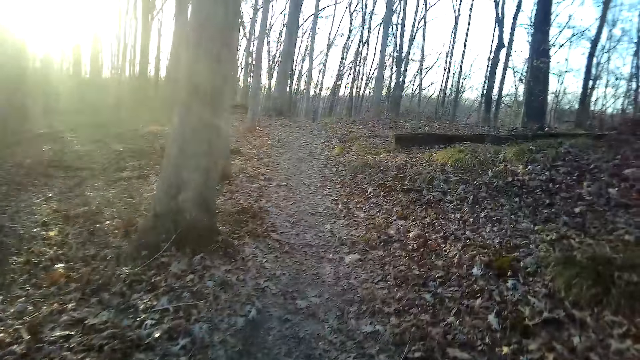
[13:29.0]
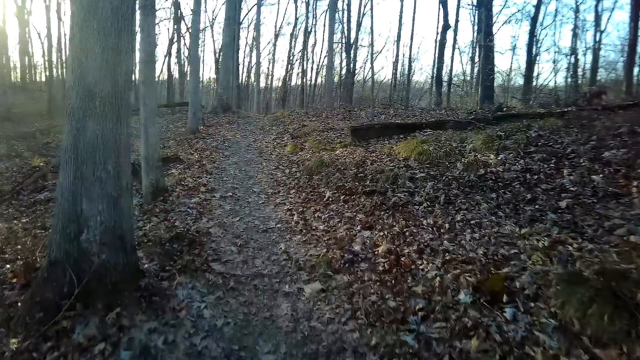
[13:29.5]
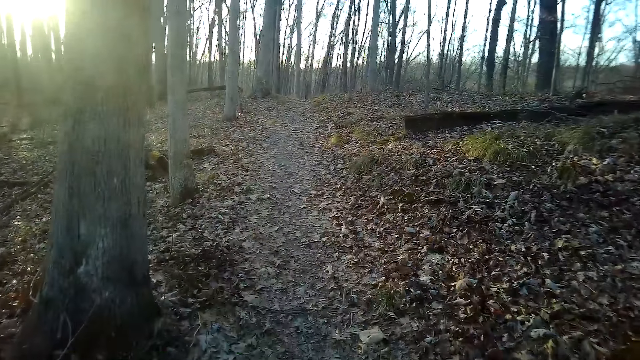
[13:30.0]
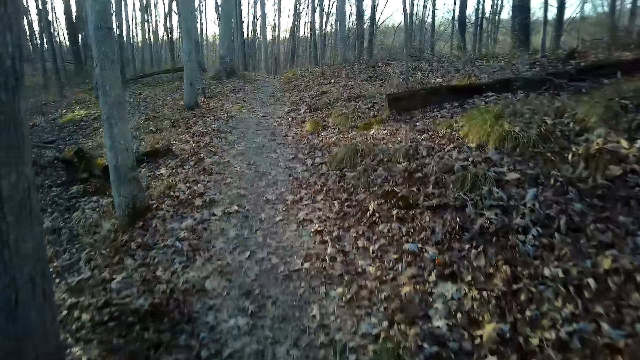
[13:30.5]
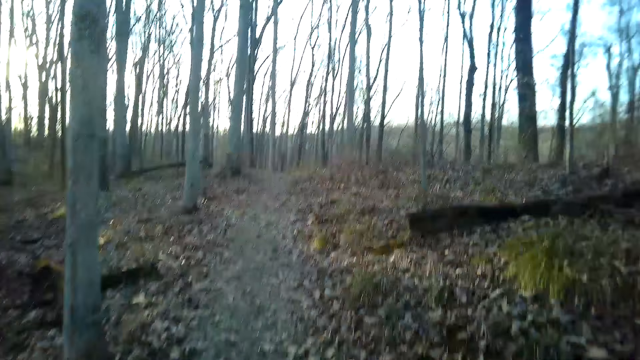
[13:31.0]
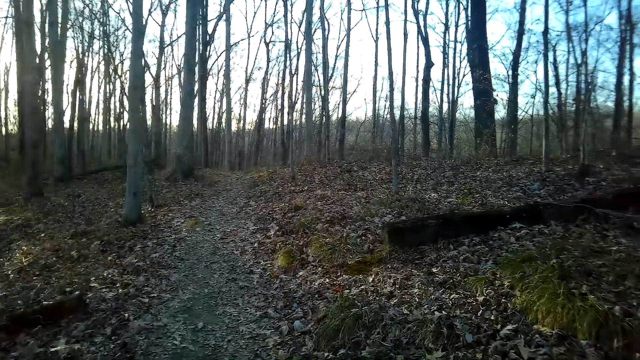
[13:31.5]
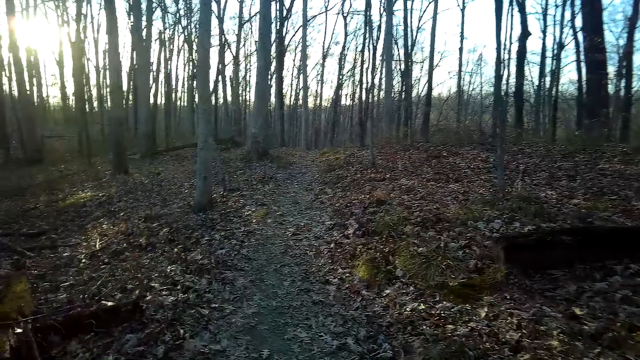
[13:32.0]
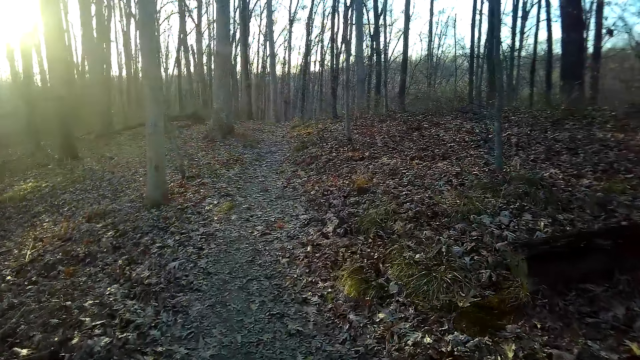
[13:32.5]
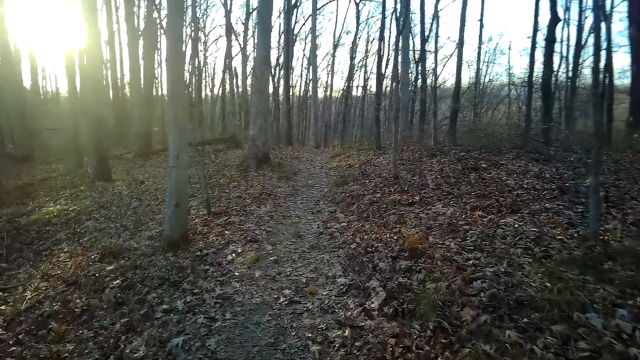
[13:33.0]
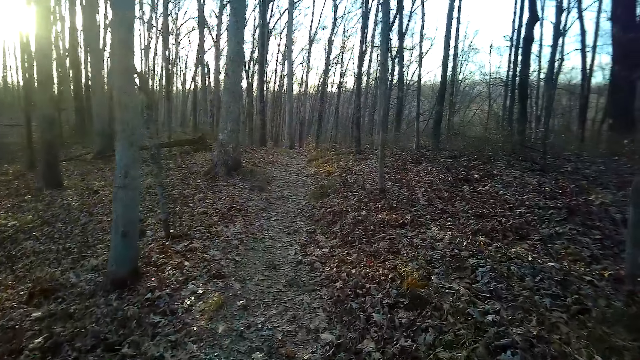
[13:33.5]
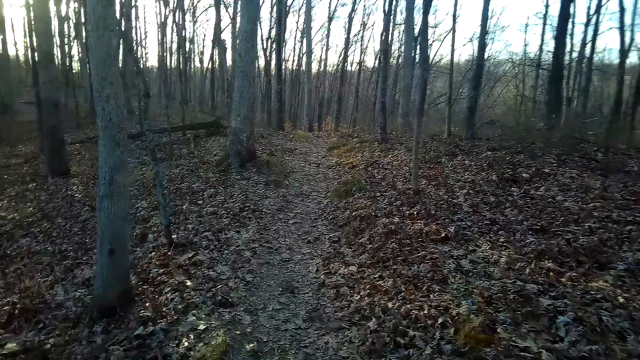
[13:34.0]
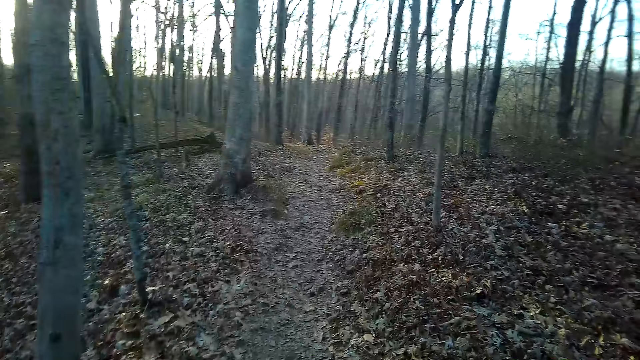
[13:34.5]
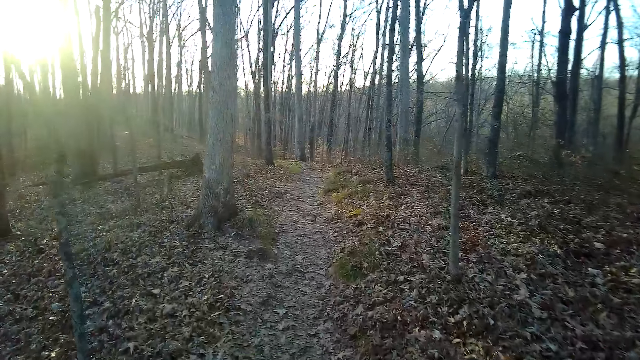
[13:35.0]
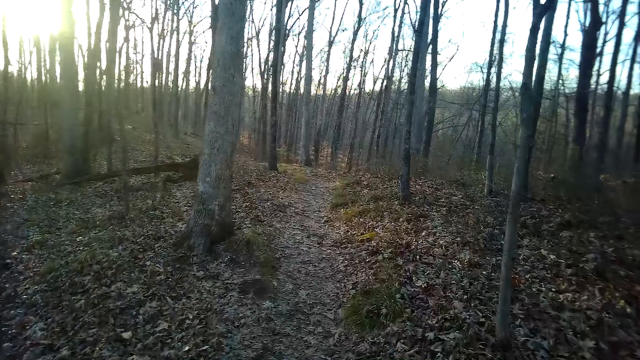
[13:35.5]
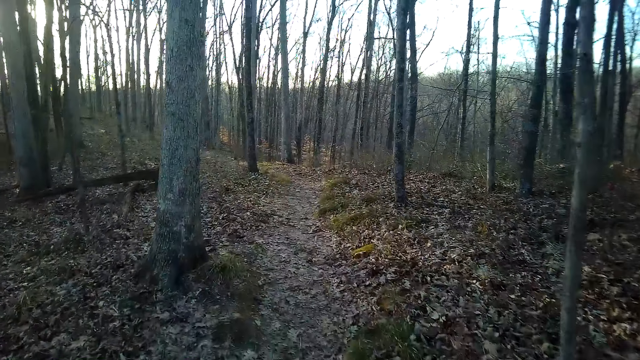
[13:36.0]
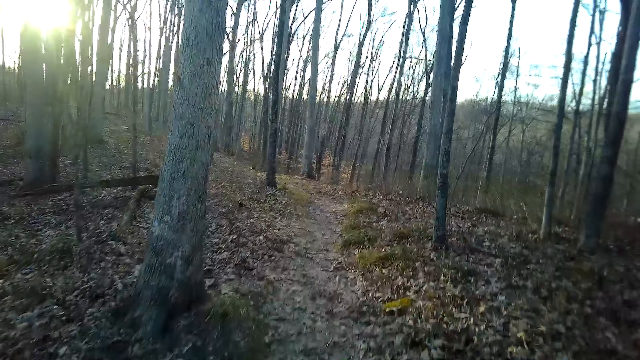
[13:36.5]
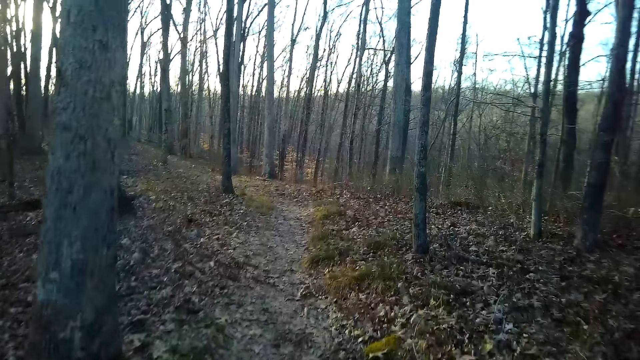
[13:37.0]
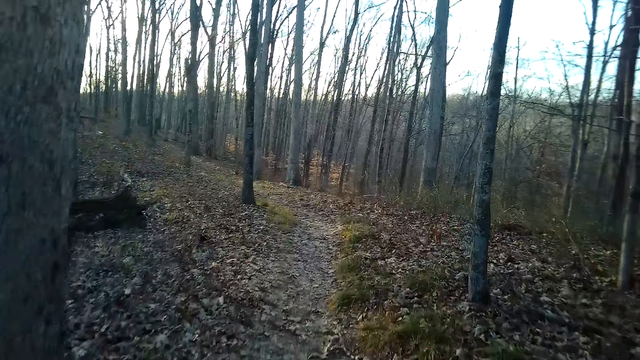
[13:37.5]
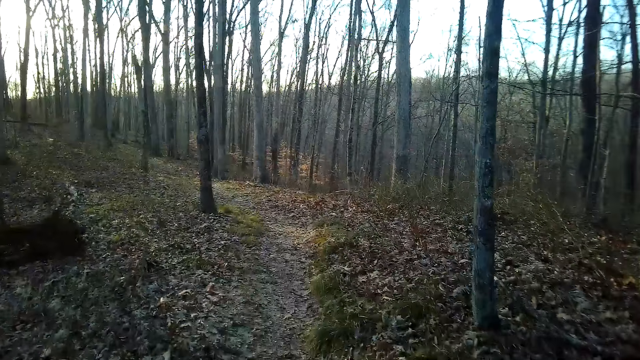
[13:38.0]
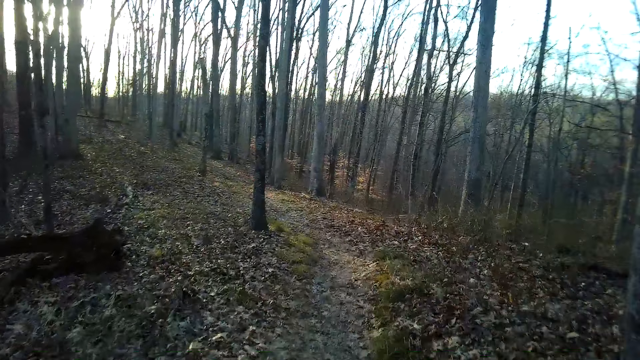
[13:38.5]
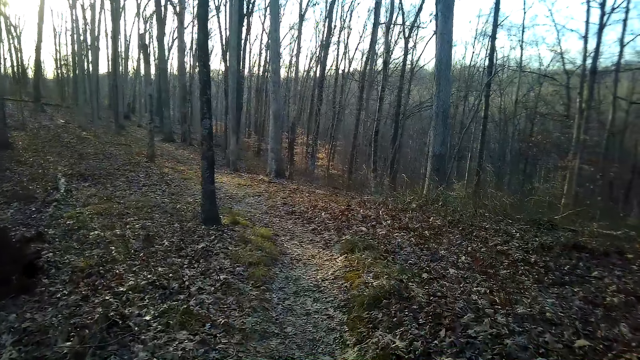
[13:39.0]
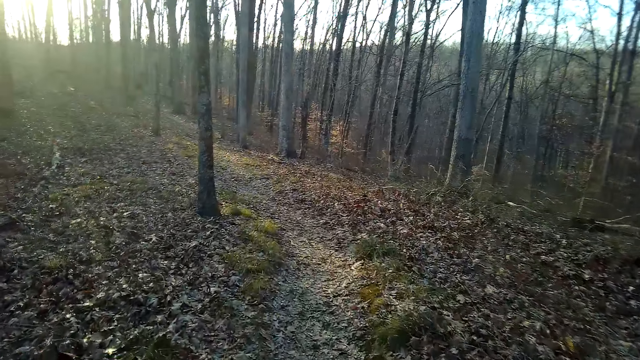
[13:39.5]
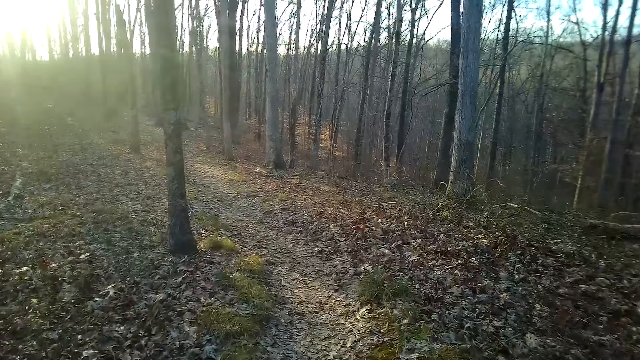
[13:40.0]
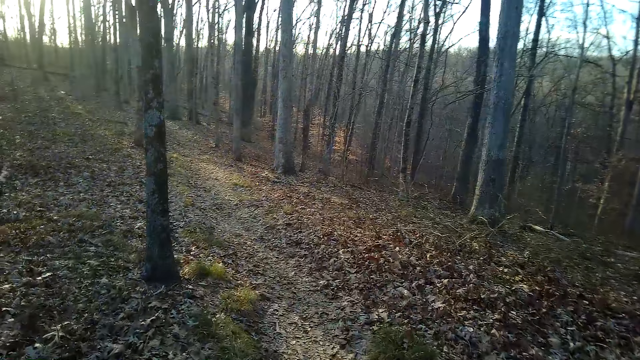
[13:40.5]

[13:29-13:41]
The camera wearer inhales.

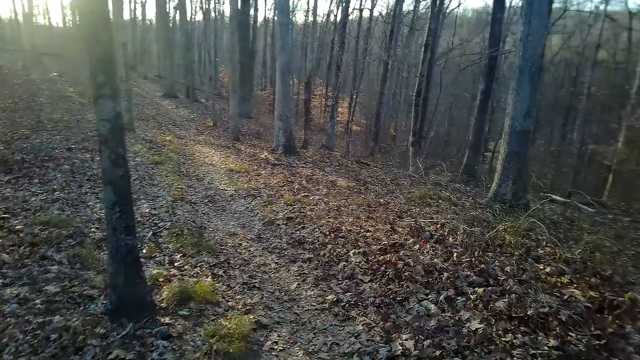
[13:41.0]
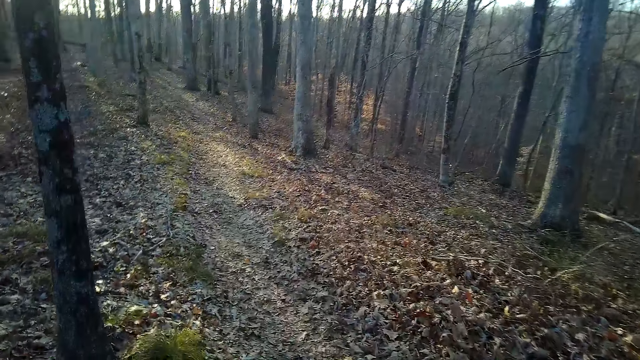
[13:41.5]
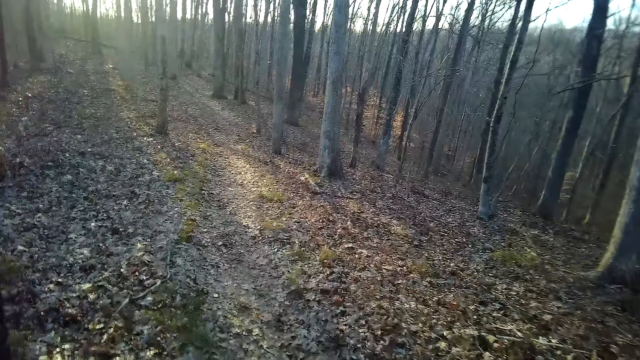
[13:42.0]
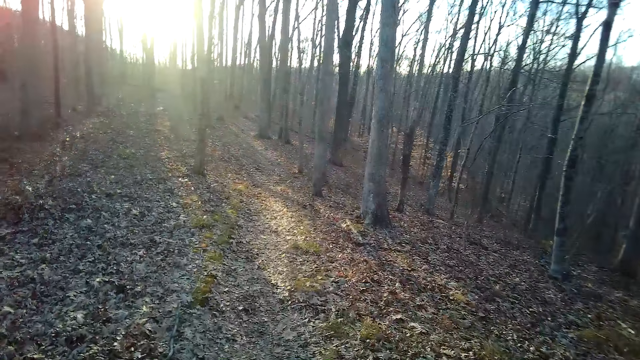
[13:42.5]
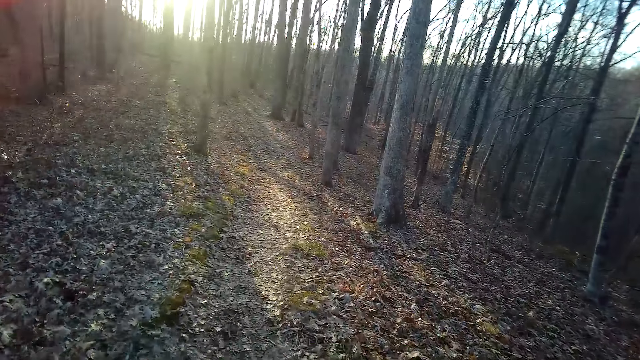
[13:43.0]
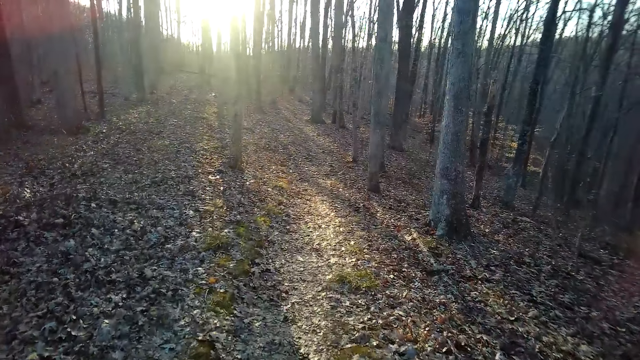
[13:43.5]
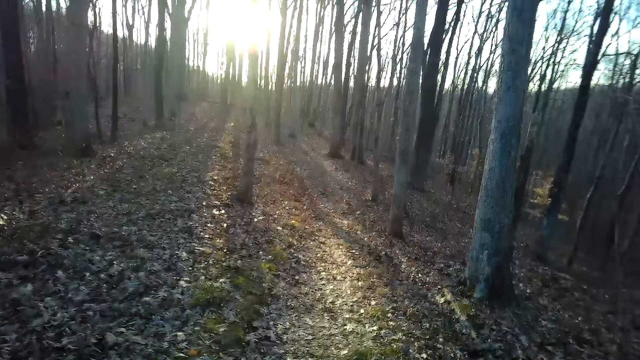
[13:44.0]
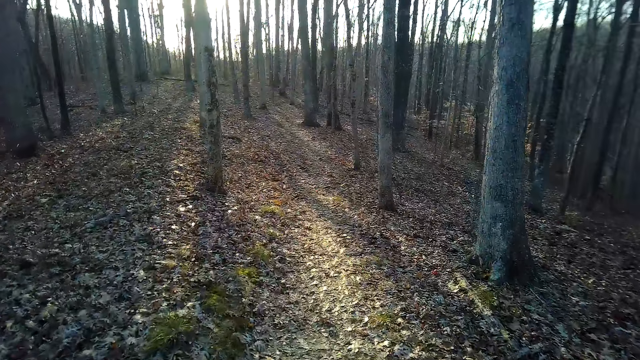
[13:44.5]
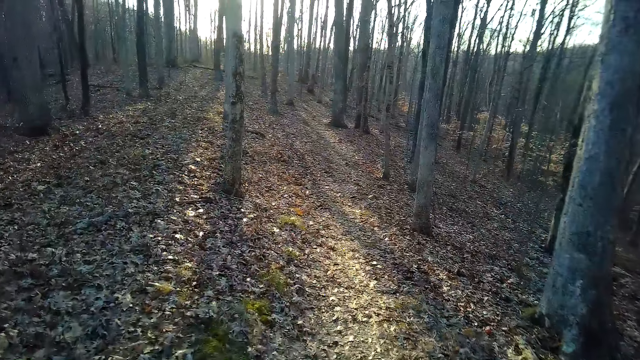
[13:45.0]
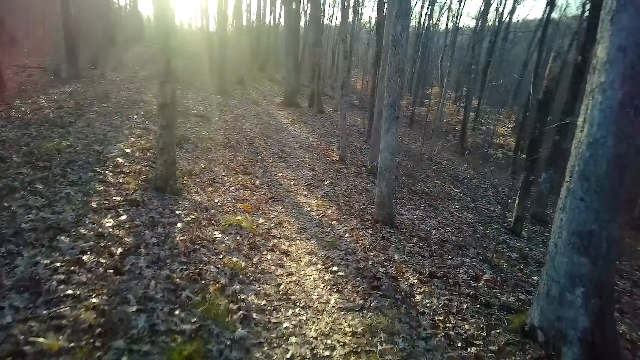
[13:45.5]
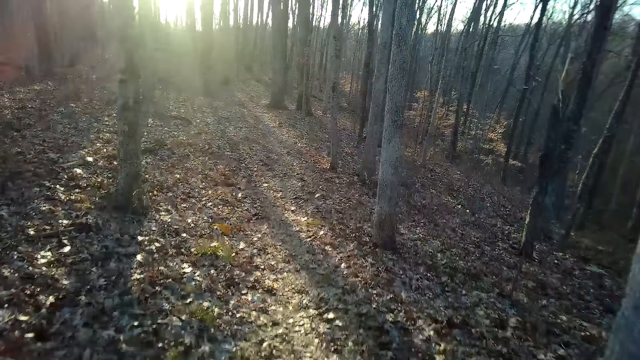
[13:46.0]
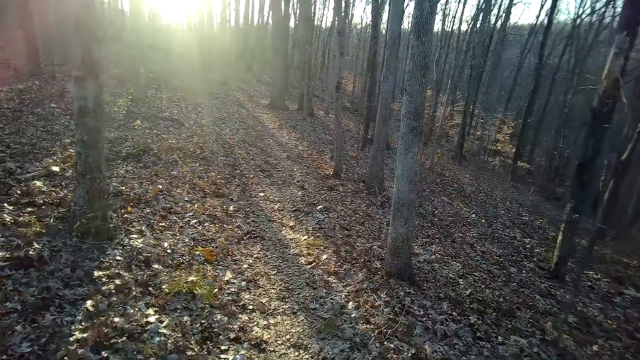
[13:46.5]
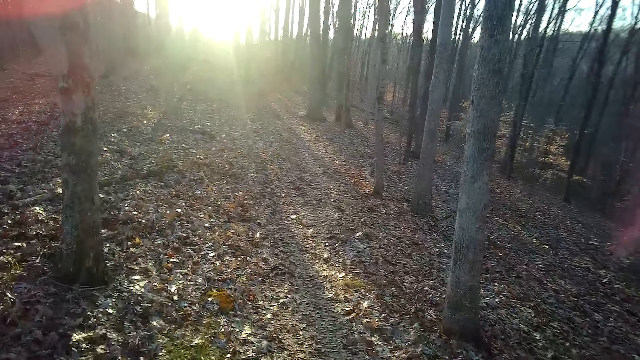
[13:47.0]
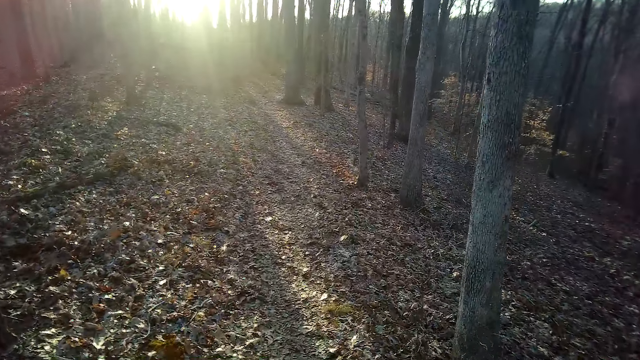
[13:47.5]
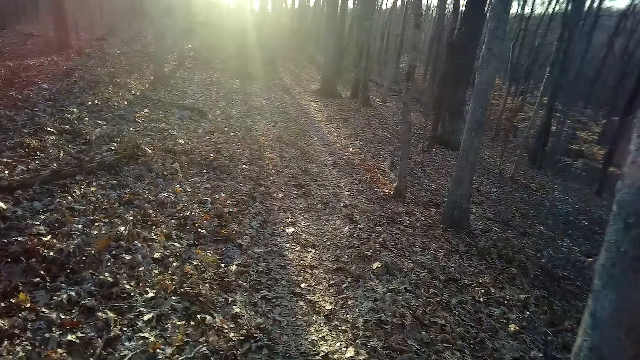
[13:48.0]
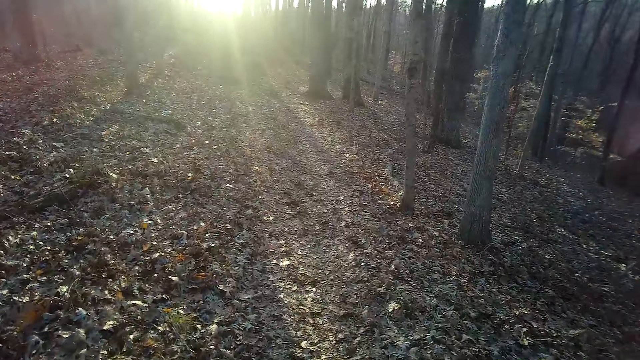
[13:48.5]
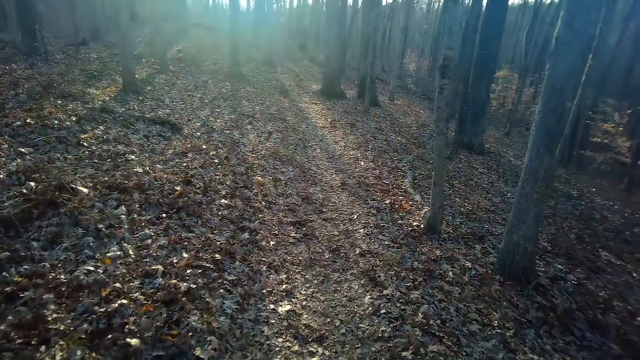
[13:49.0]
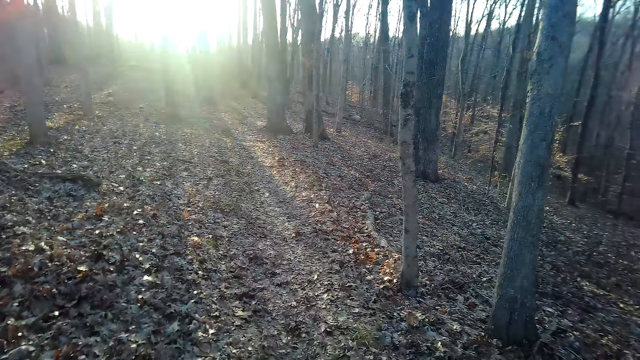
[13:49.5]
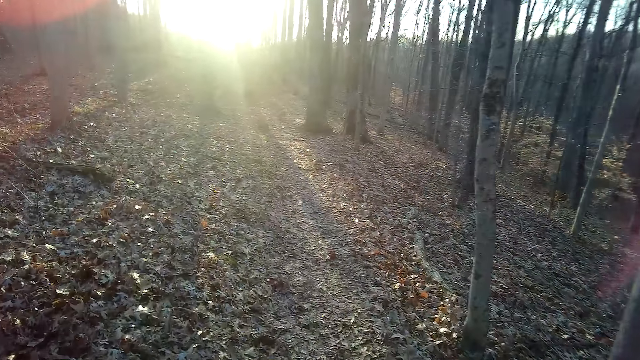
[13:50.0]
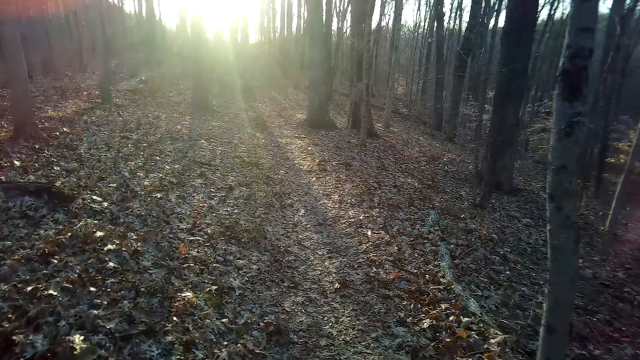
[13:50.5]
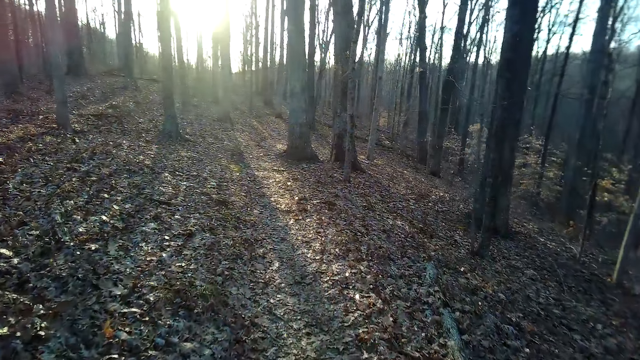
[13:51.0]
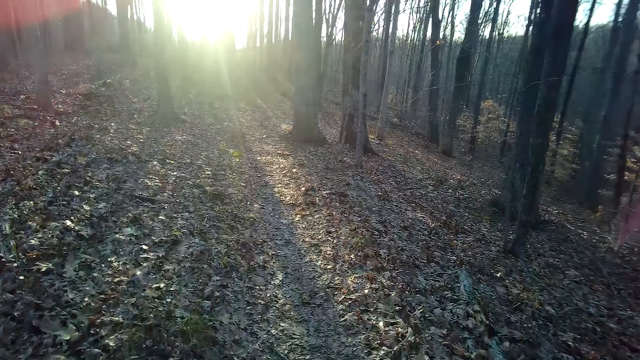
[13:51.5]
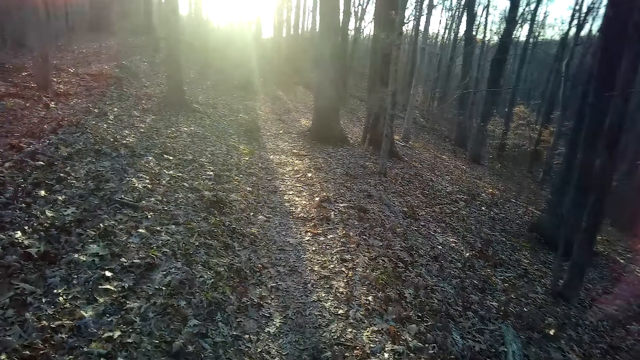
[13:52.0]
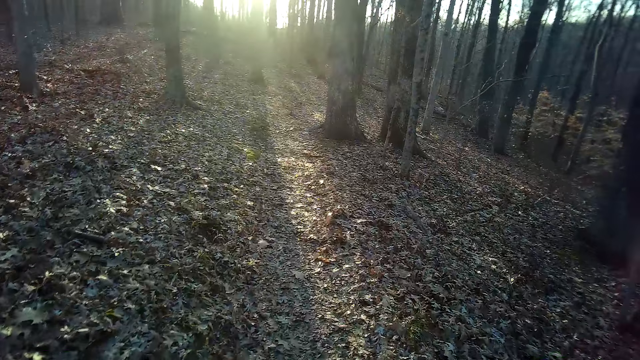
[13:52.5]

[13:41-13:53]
The camera wearer coughs. They cough again. They walk down the forest.
